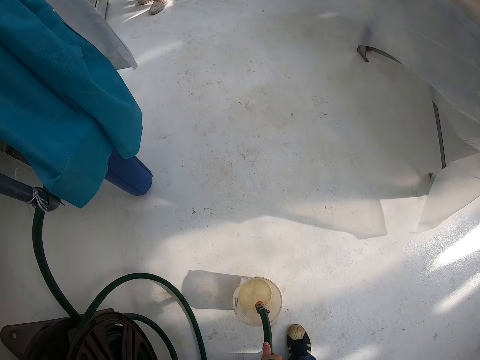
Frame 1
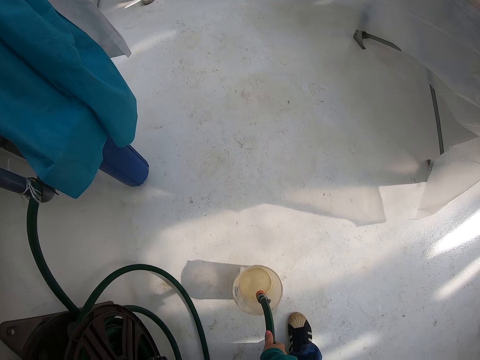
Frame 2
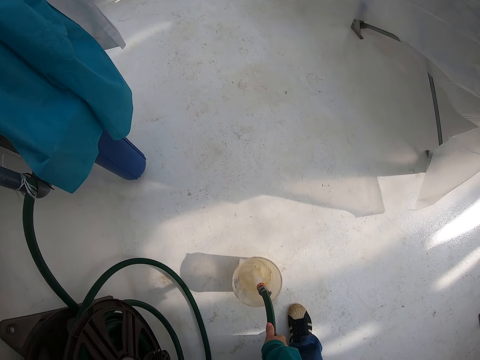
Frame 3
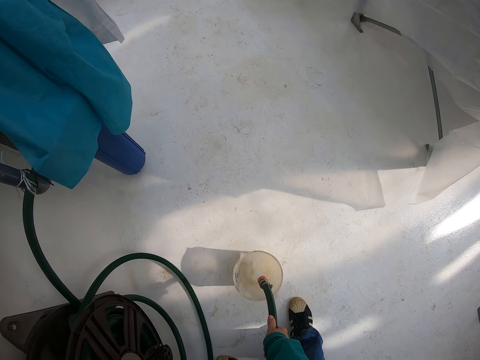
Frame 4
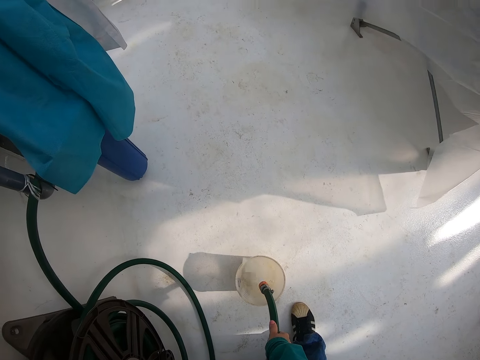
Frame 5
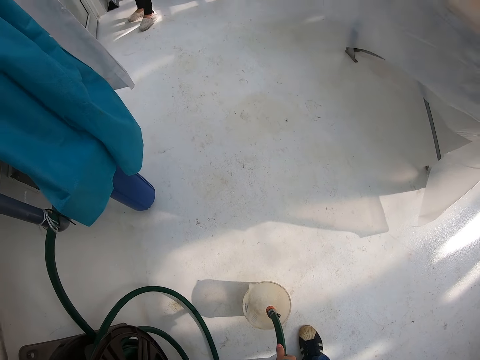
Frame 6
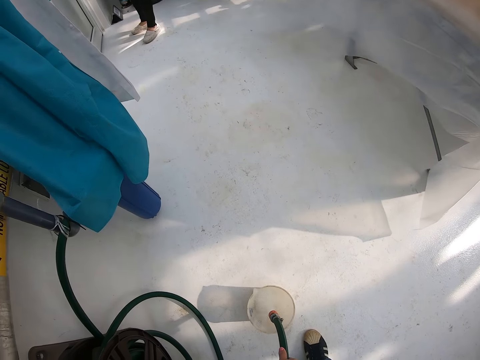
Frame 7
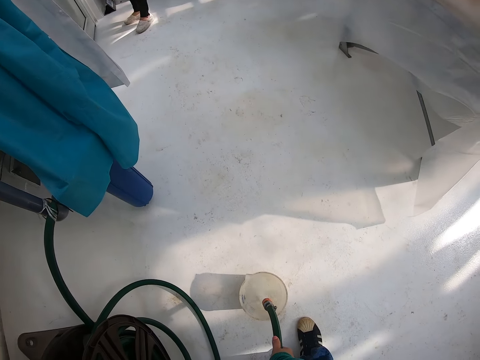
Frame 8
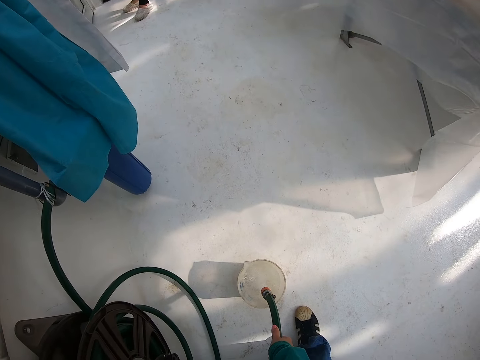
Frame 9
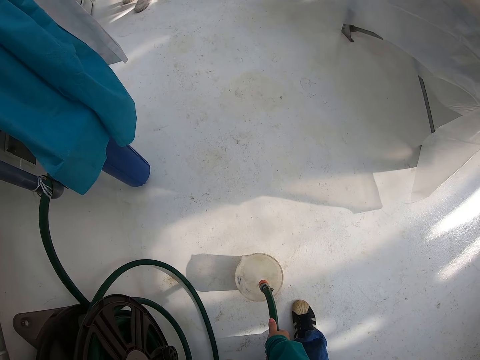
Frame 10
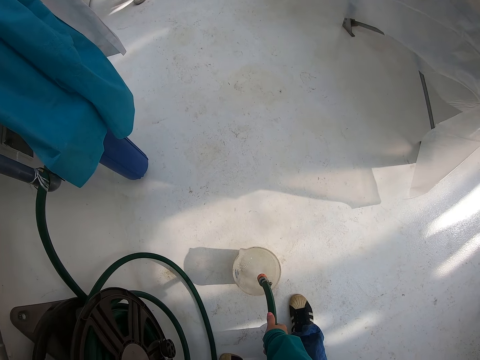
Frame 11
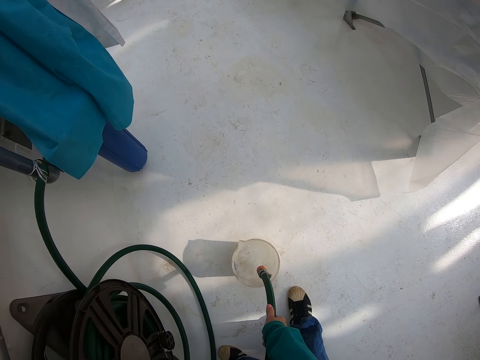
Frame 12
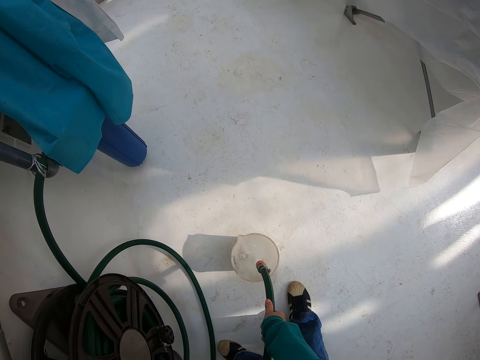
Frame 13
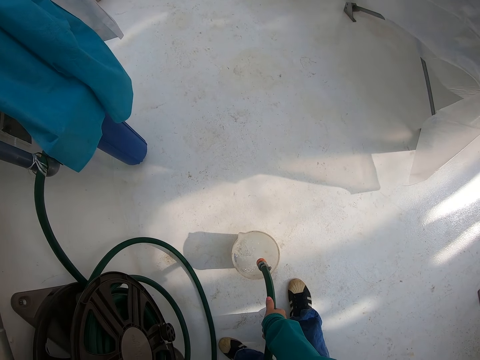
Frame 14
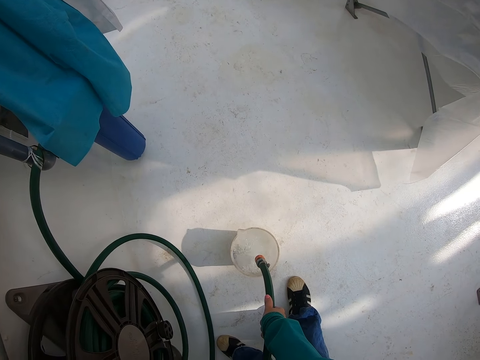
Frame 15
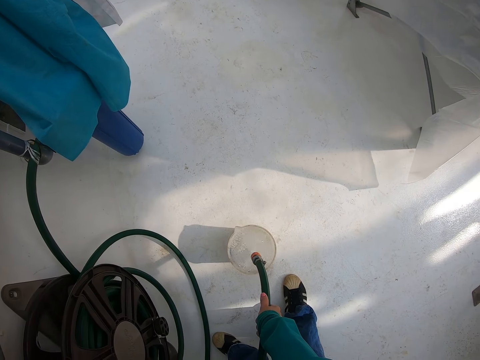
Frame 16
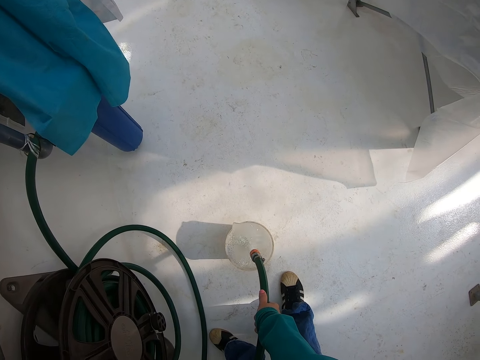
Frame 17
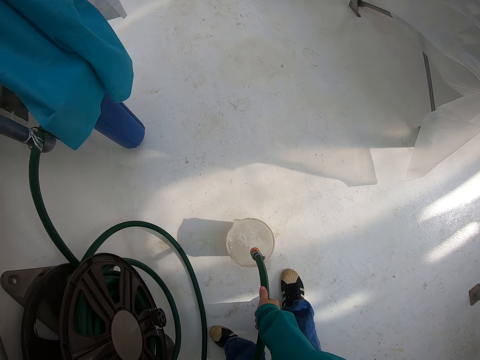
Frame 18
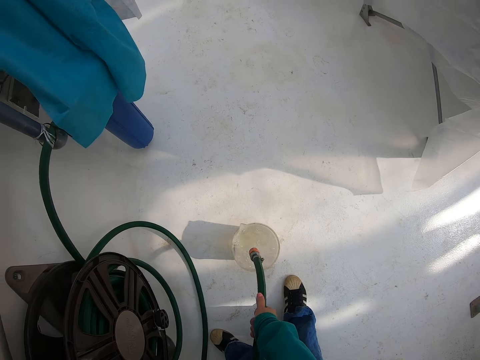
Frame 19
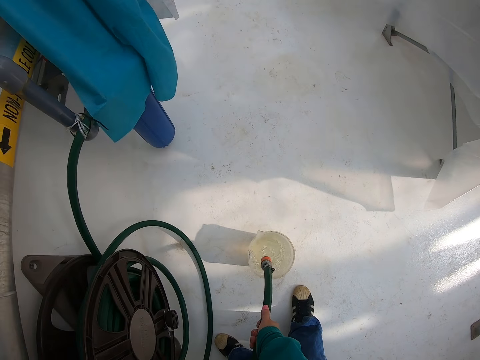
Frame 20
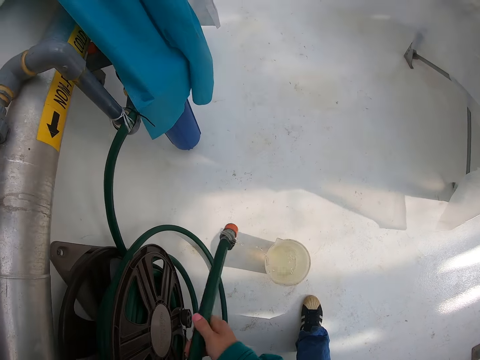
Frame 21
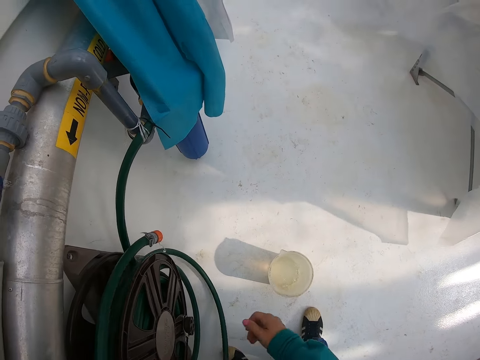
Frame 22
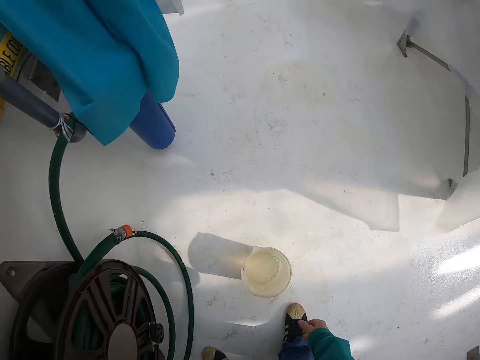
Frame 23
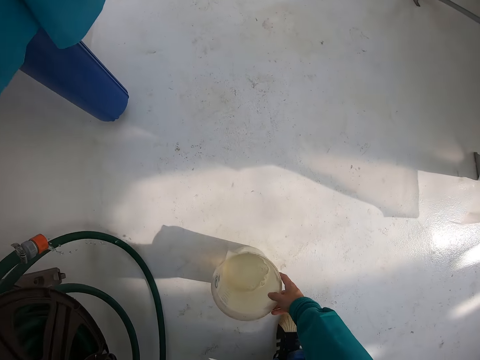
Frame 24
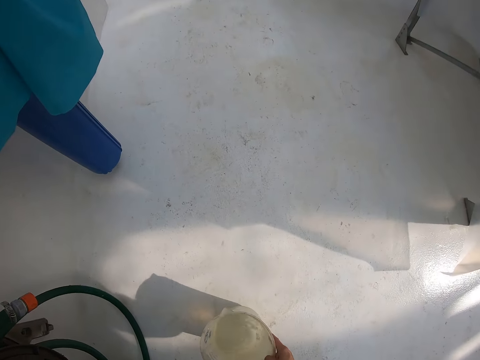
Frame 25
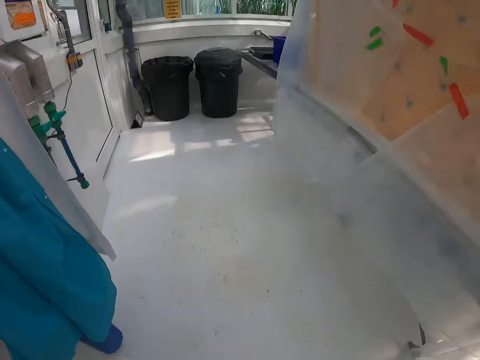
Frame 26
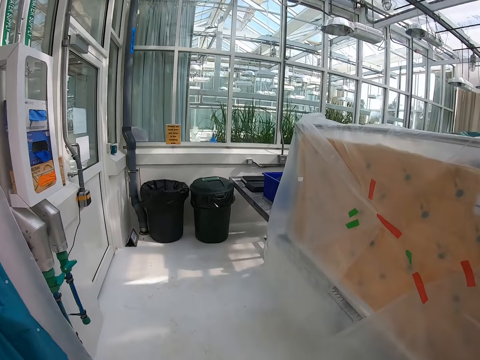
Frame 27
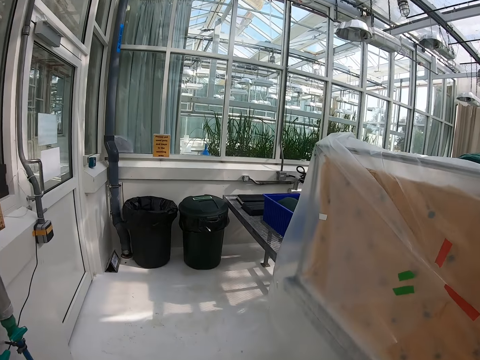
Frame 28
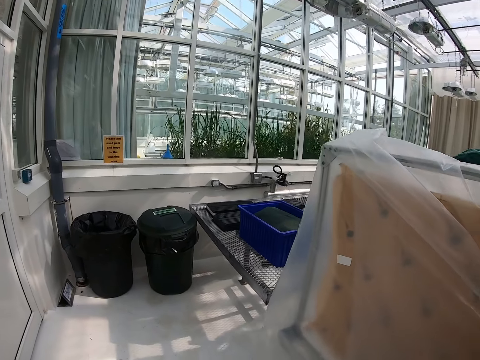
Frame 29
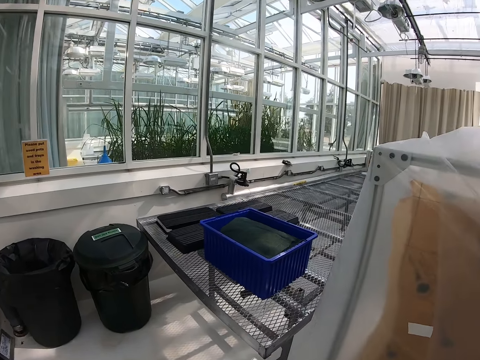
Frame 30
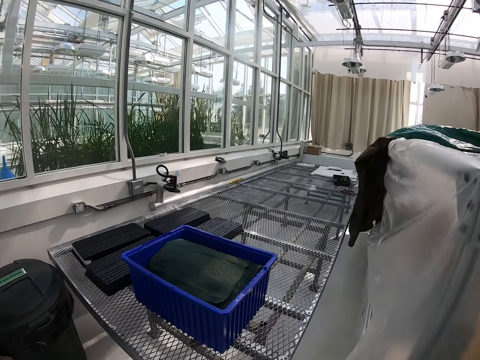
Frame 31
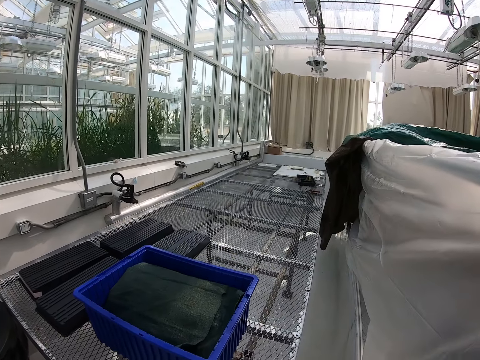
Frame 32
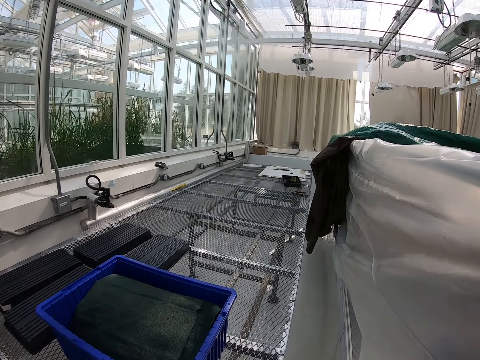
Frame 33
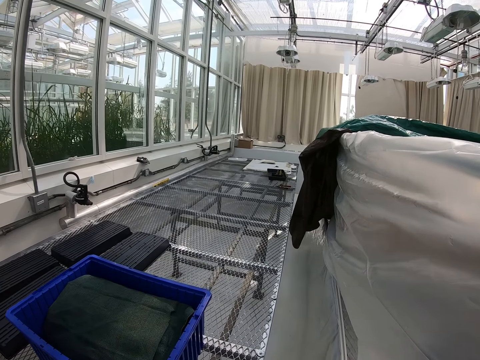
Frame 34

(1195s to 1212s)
The camera wearer puts water in the jug. They fill the container with water. They return the hose pipe. They pick up the jug. They bend. They walk in the room. They stand.

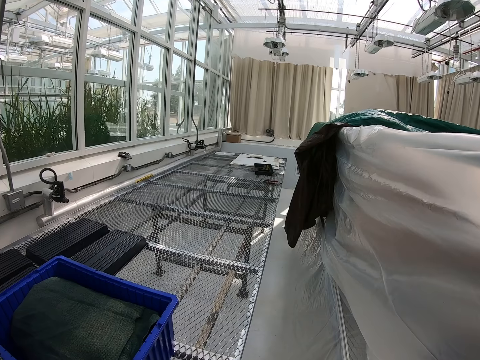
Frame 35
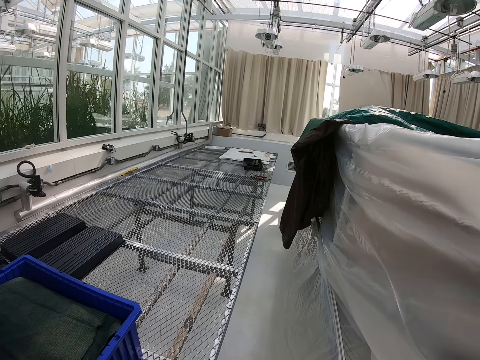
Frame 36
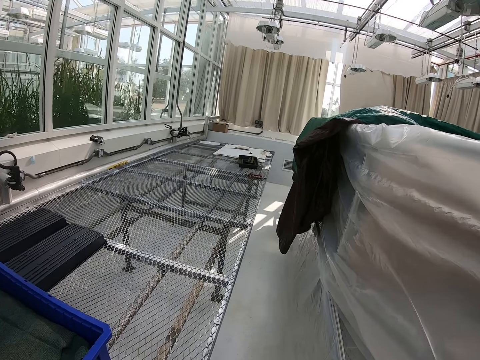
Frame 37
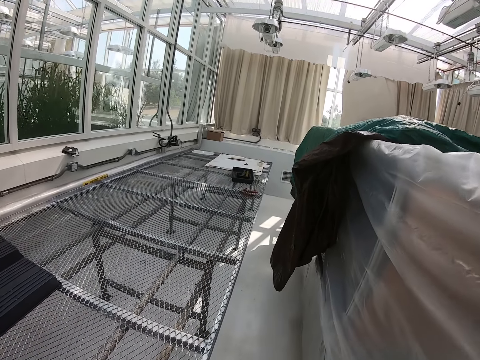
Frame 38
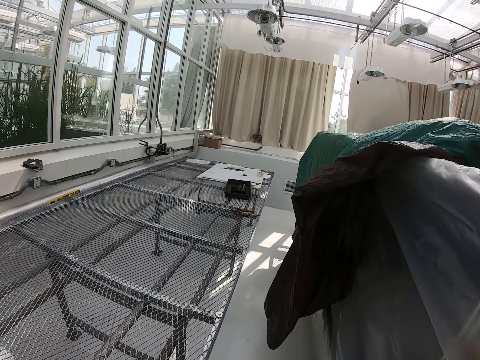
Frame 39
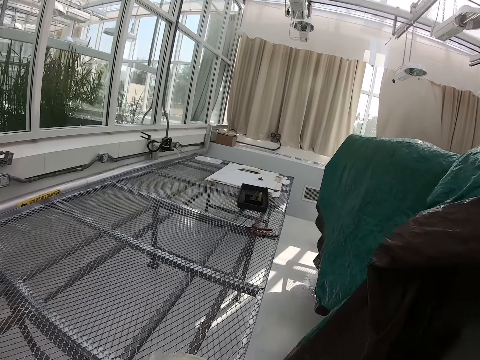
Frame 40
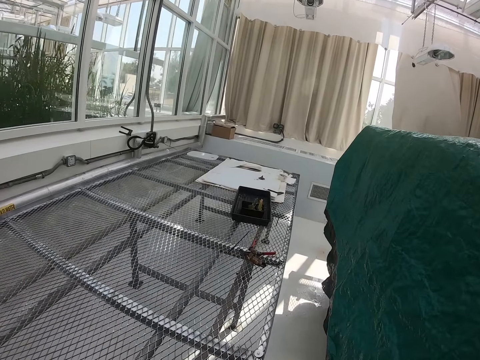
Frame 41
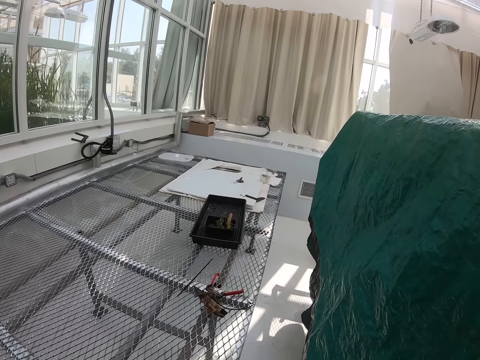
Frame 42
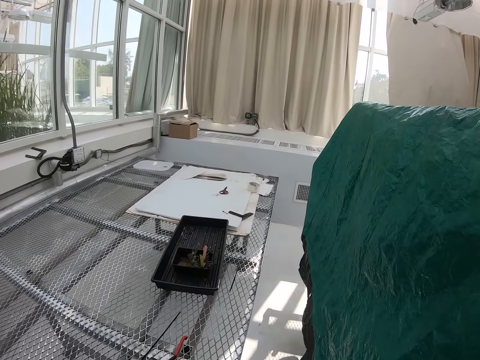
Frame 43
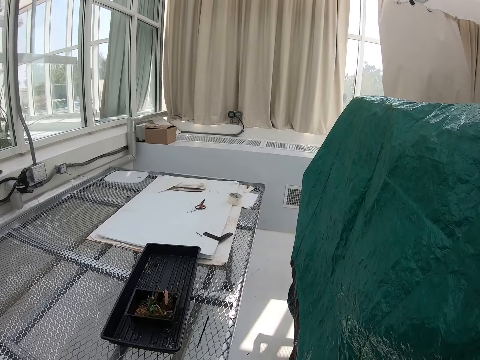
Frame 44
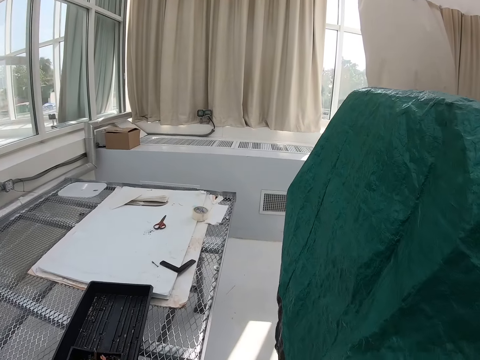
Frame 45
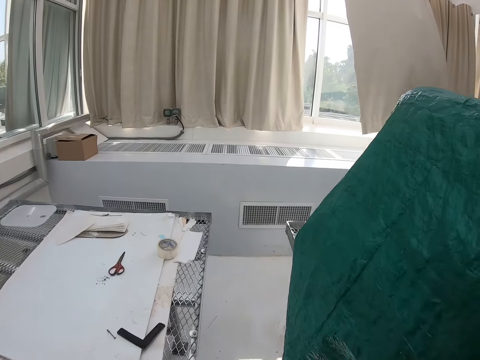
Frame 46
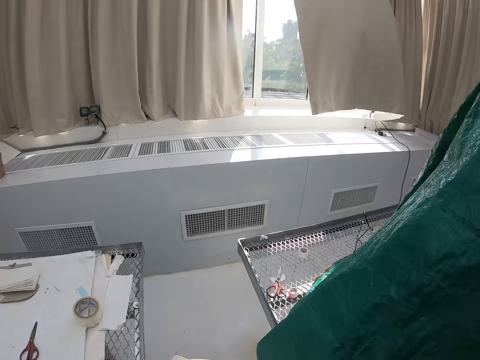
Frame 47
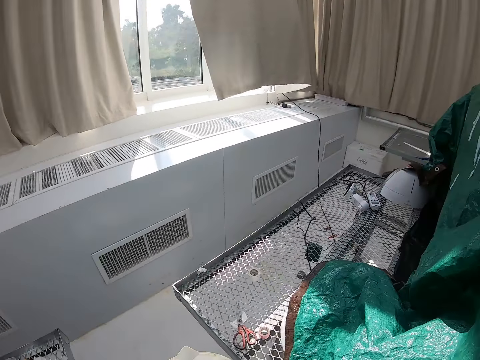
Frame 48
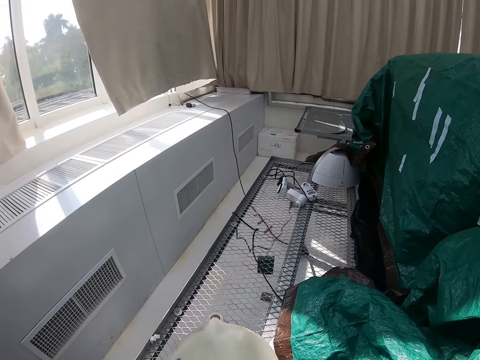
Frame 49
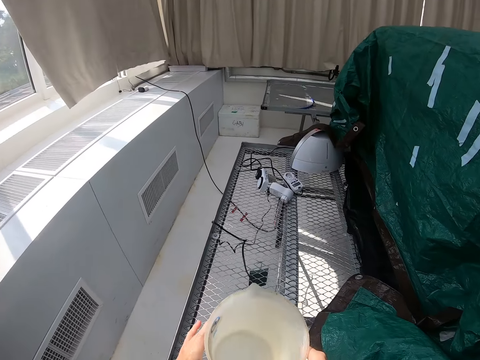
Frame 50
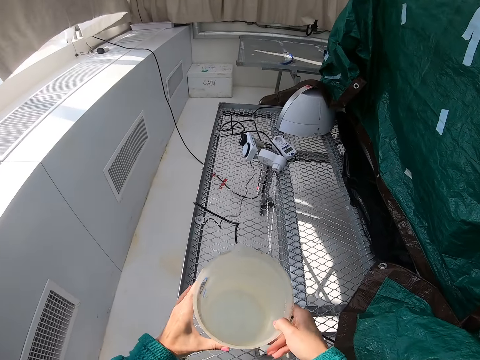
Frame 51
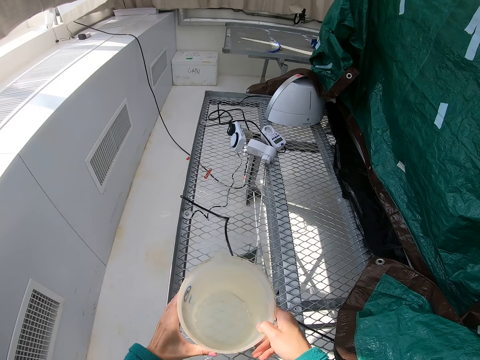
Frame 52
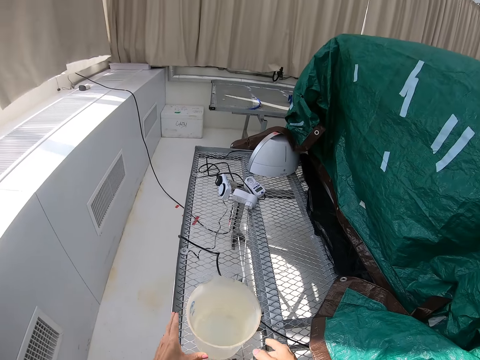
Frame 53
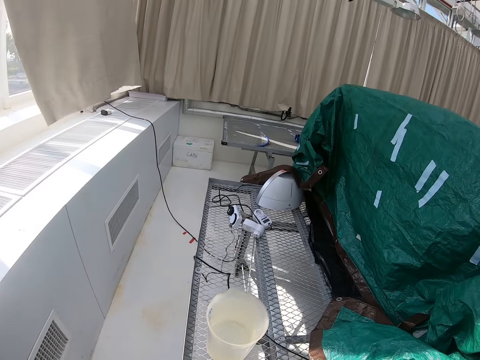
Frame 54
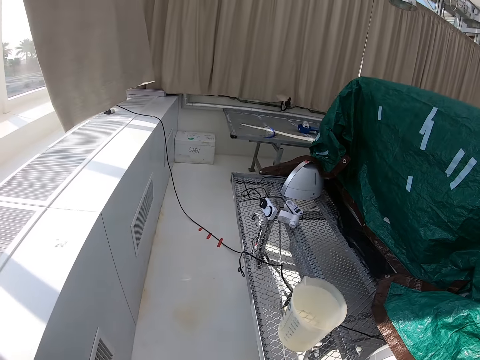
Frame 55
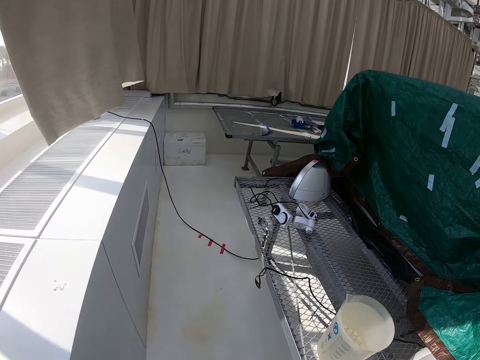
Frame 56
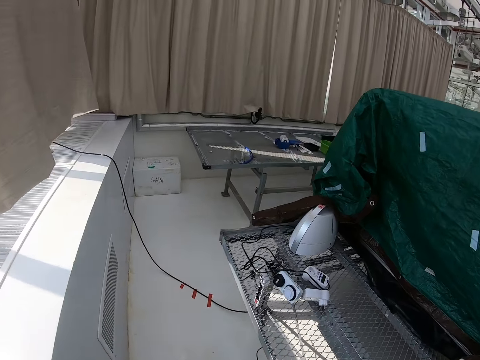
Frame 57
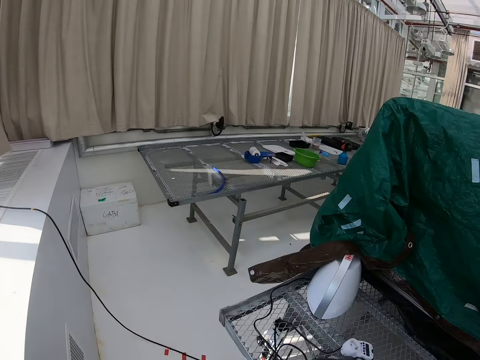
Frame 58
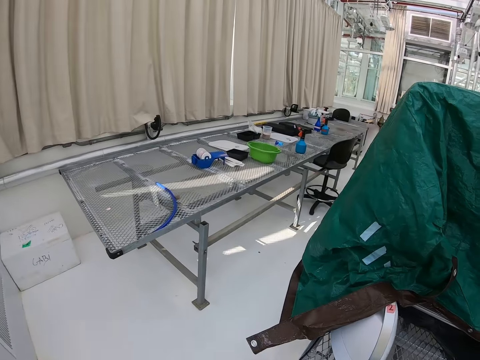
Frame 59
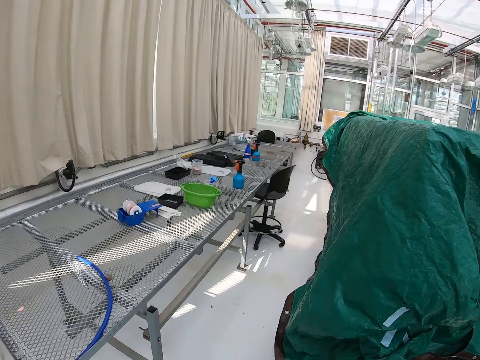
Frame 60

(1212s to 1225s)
The camera wearer moves the enclosure. They walk. They put a jug on the wire mesh table. They walk in the room.
